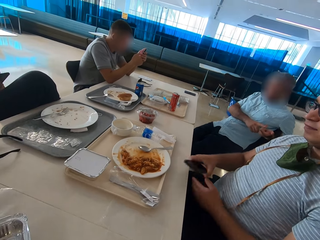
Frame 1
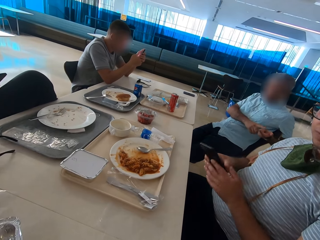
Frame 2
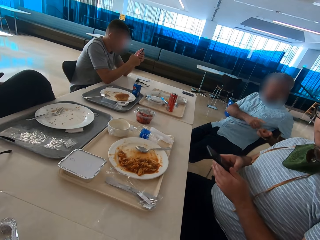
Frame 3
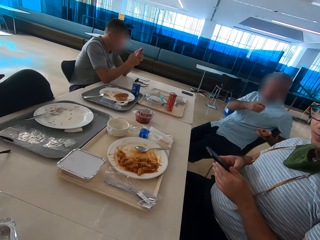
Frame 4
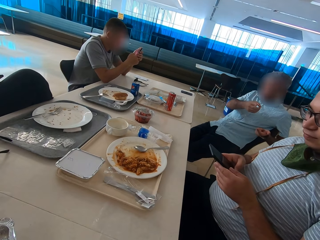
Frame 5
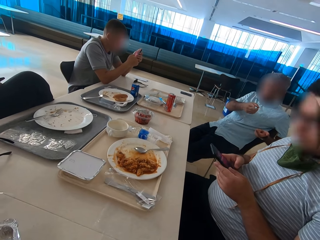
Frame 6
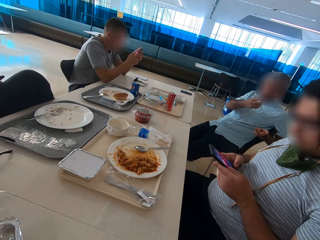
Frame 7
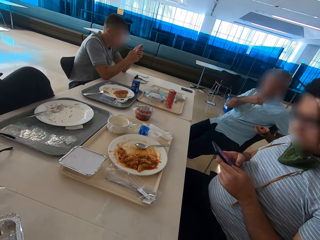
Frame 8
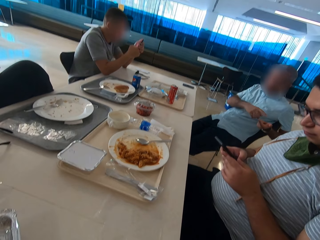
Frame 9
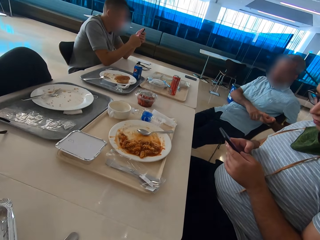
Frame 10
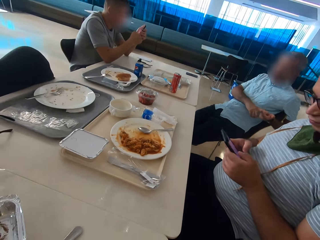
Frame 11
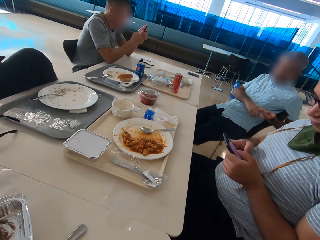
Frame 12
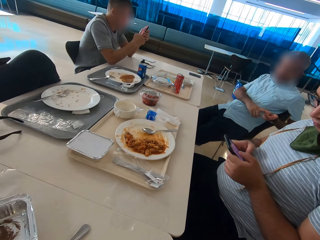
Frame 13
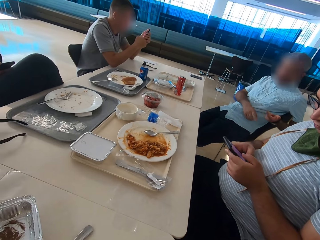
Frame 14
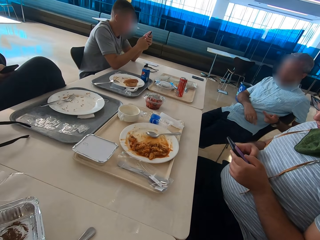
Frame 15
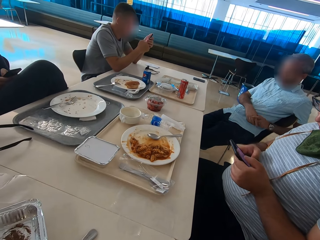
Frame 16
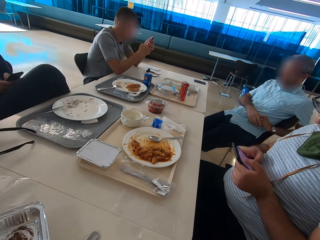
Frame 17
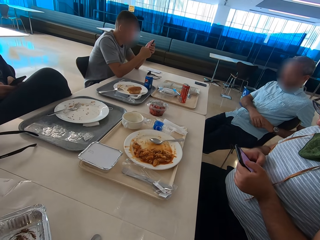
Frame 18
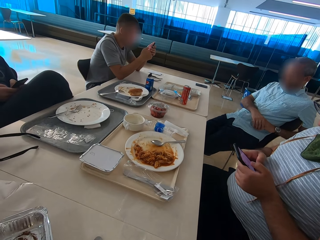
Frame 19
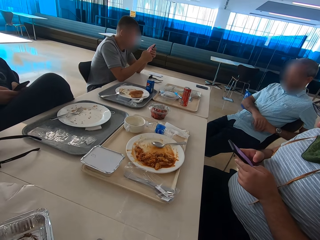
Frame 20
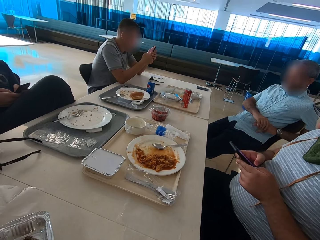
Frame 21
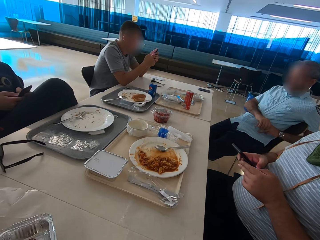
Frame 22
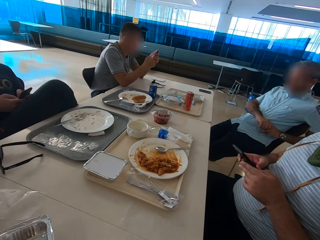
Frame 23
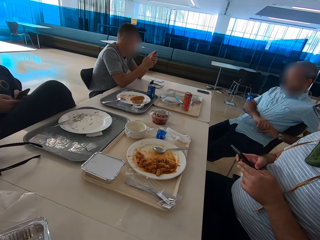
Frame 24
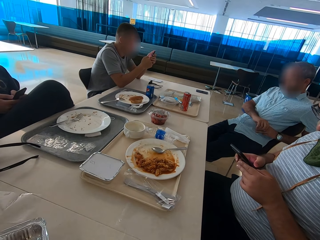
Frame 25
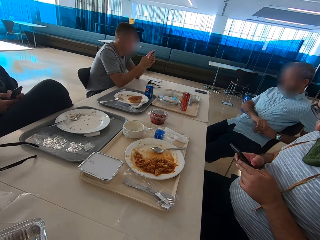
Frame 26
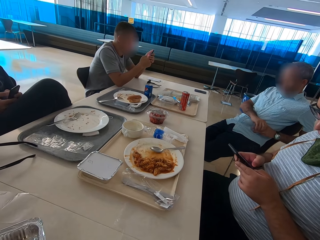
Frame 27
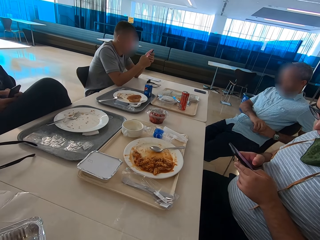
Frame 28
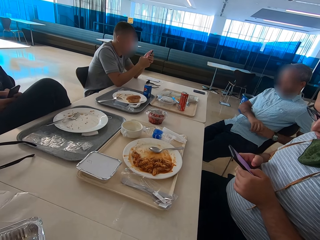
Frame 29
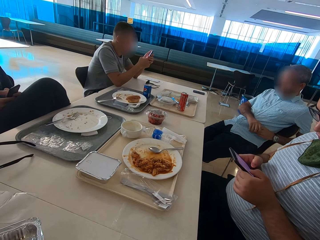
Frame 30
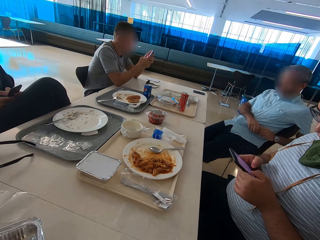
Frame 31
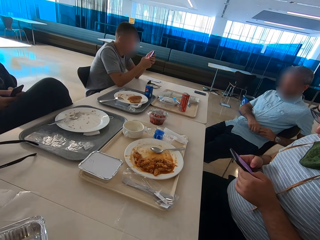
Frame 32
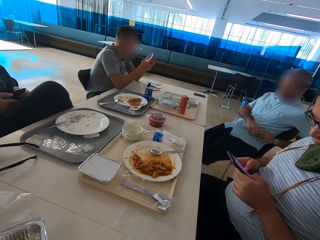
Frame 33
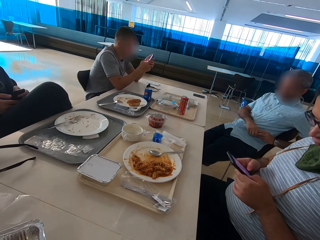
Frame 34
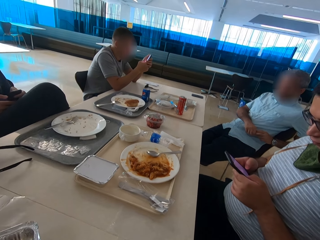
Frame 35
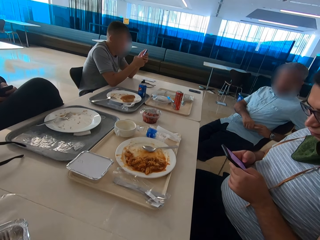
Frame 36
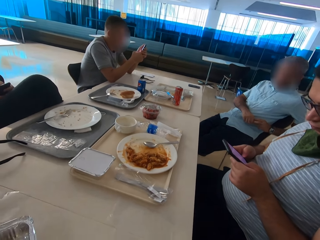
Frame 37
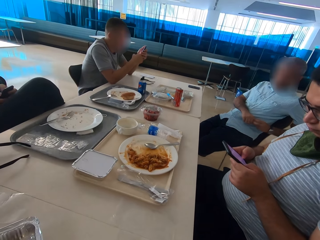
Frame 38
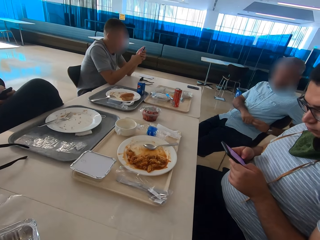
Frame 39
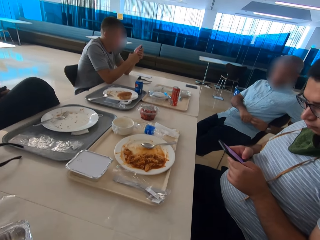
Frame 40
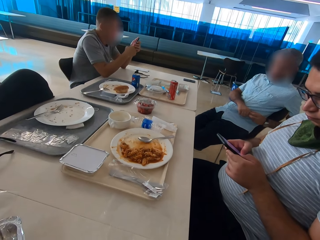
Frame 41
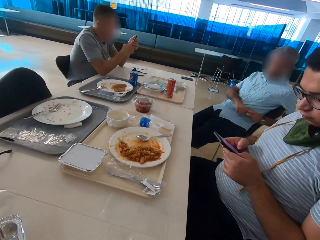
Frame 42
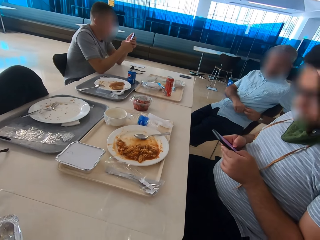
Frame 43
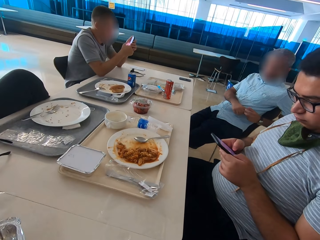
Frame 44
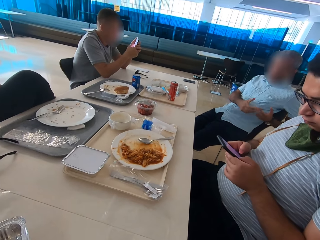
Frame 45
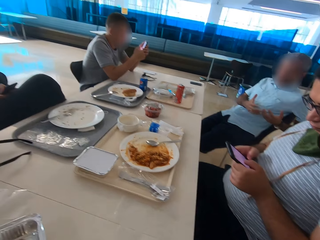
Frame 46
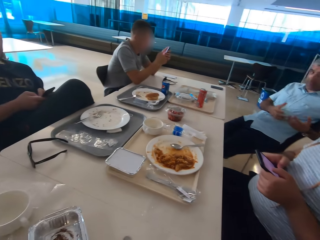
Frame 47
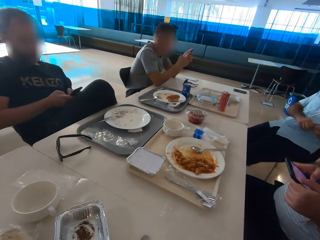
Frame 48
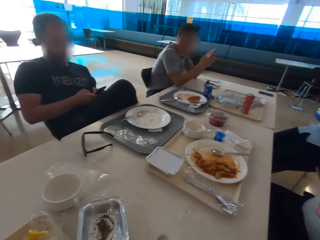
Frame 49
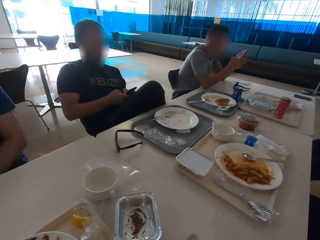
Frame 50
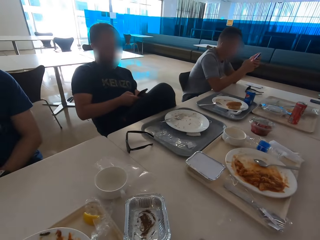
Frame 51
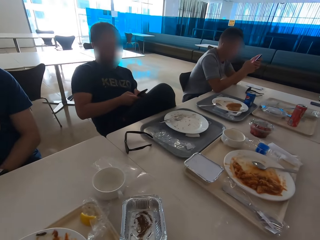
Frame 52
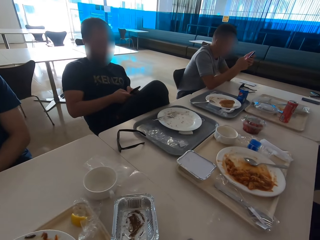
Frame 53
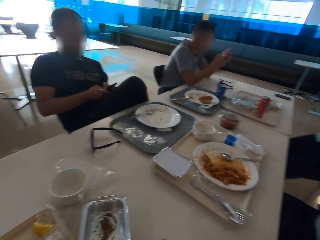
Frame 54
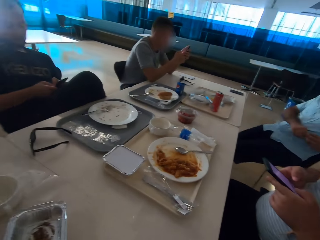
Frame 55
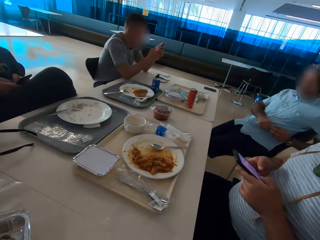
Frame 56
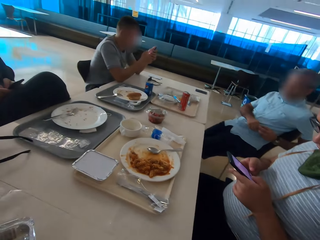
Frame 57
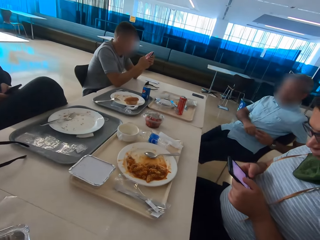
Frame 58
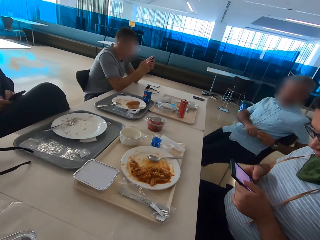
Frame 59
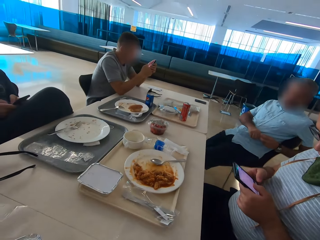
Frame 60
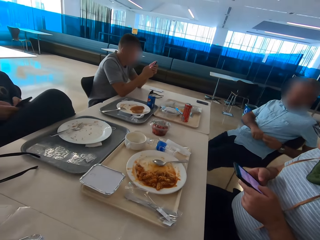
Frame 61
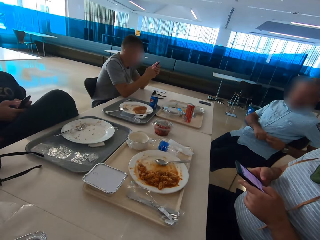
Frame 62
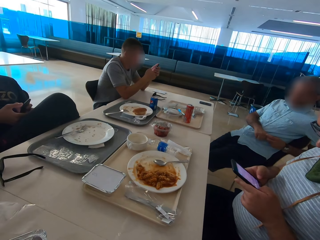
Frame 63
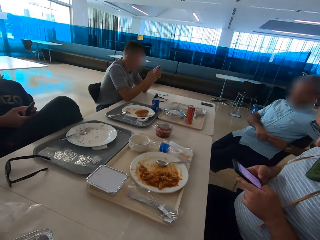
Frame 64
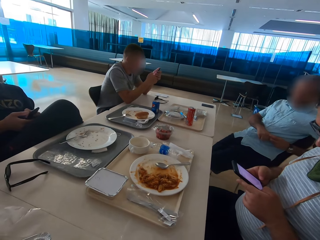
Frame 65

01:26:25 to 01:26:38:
A man takes his phone from the table and swipes on his phone's screen. Another man joins hands. The other man uses gestures. A third man sits close to a fourth man. The first man operates the mobile phone. The second man sits close to the first man.

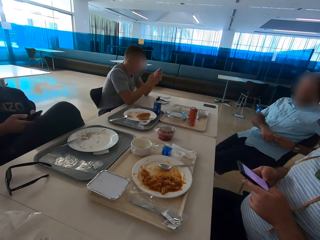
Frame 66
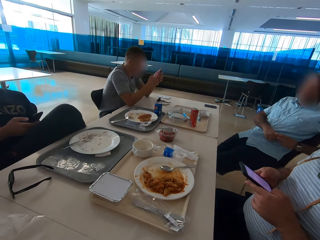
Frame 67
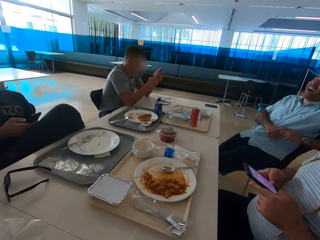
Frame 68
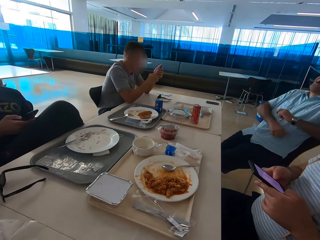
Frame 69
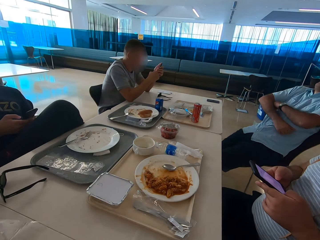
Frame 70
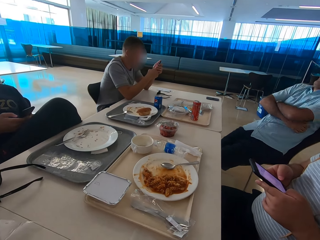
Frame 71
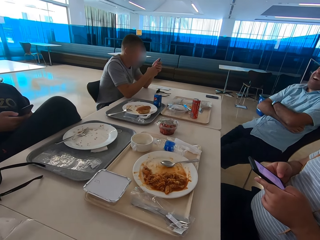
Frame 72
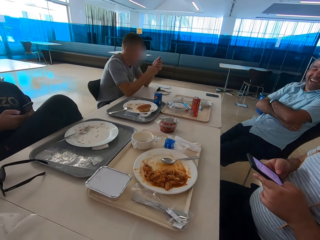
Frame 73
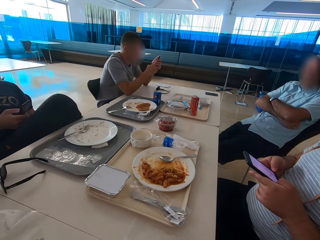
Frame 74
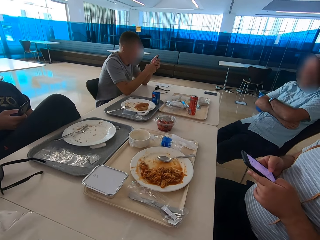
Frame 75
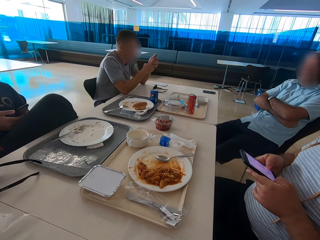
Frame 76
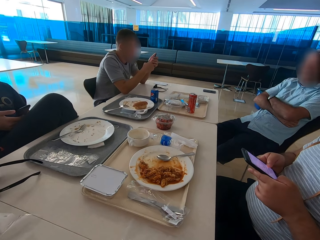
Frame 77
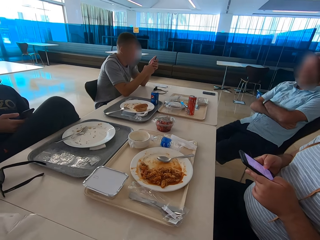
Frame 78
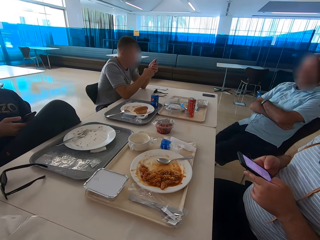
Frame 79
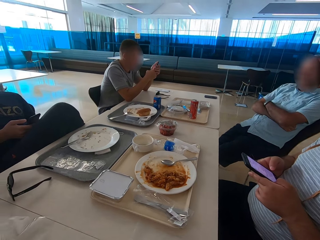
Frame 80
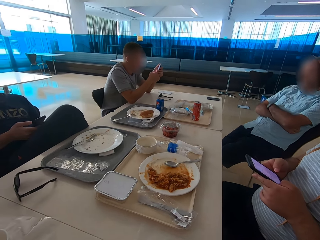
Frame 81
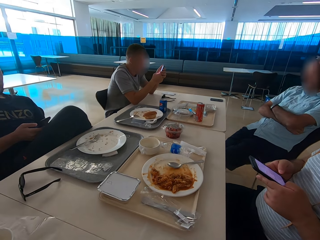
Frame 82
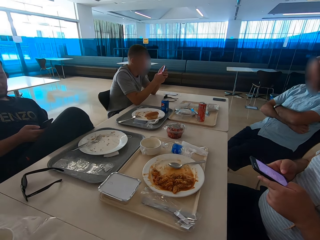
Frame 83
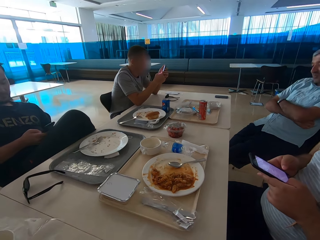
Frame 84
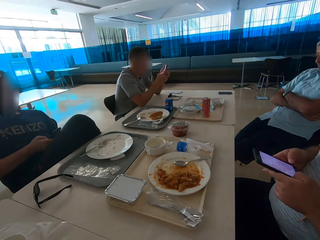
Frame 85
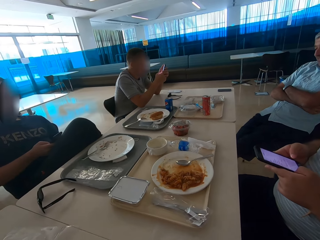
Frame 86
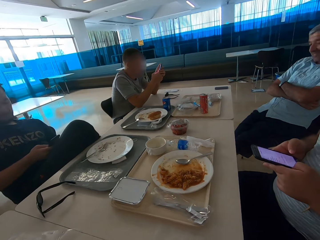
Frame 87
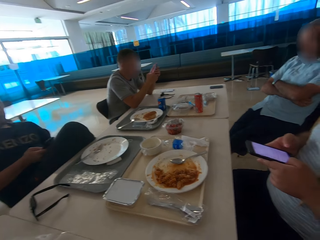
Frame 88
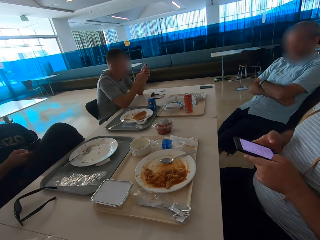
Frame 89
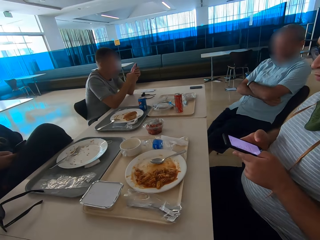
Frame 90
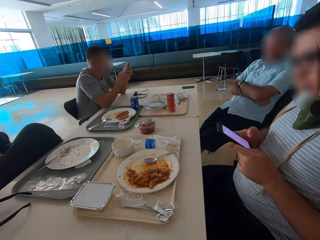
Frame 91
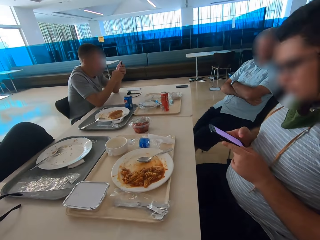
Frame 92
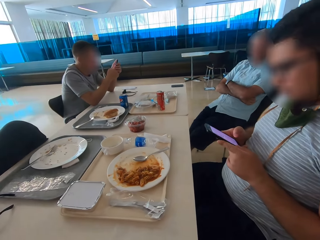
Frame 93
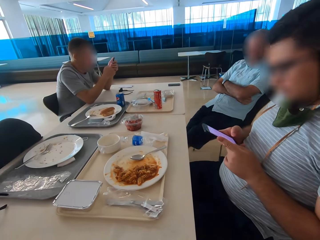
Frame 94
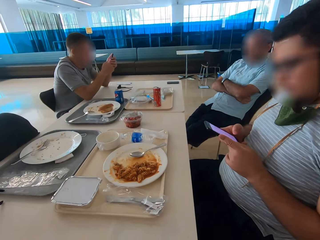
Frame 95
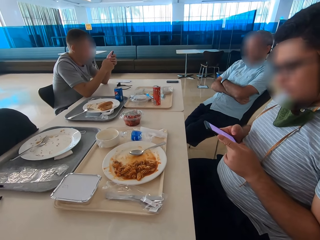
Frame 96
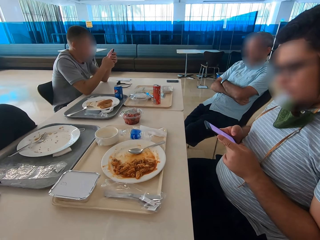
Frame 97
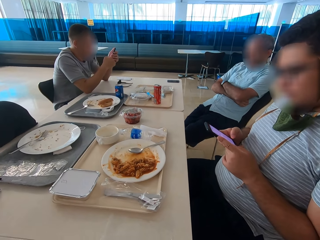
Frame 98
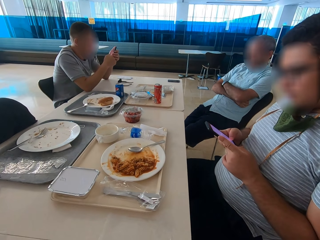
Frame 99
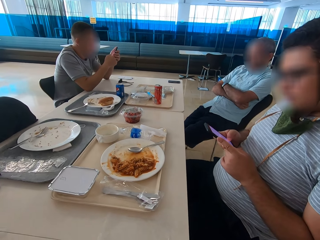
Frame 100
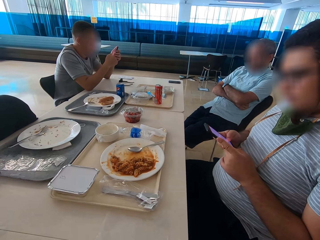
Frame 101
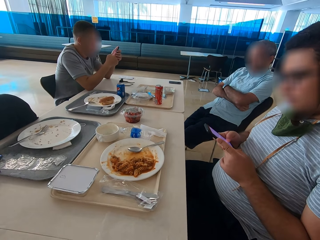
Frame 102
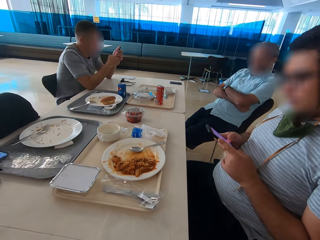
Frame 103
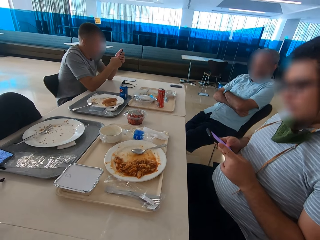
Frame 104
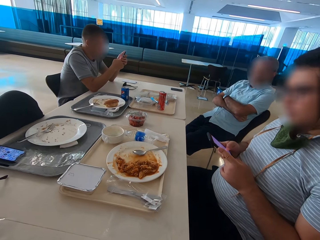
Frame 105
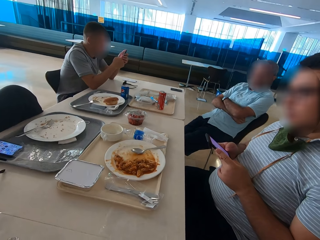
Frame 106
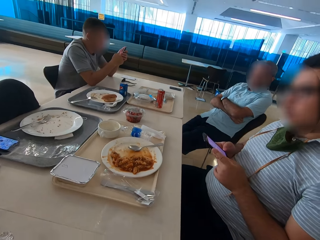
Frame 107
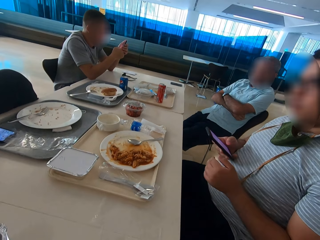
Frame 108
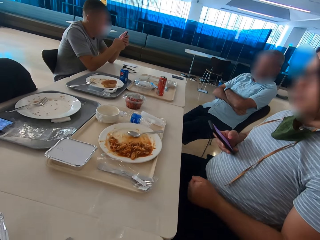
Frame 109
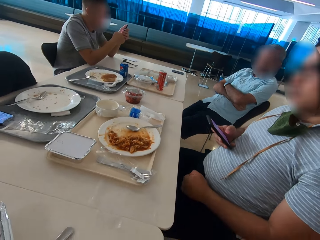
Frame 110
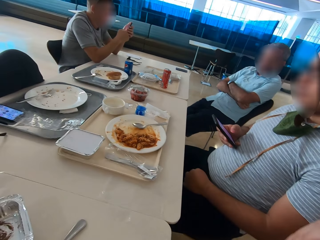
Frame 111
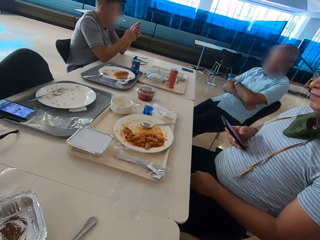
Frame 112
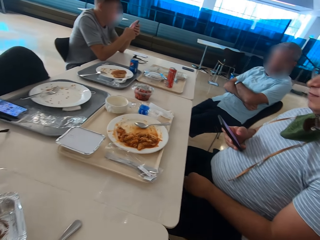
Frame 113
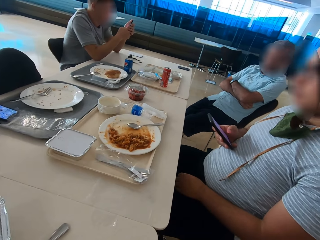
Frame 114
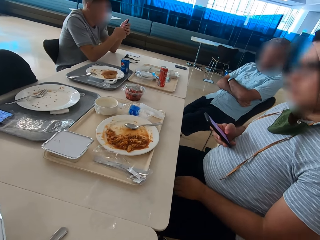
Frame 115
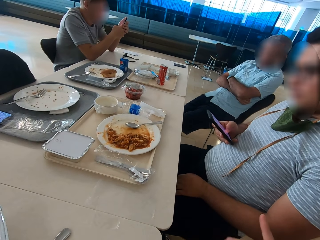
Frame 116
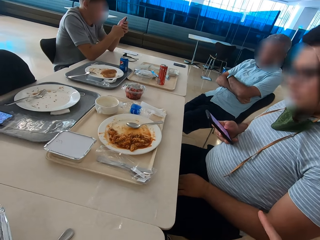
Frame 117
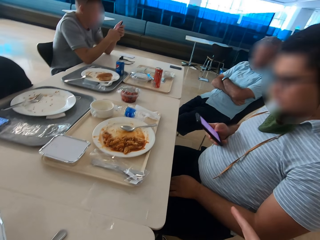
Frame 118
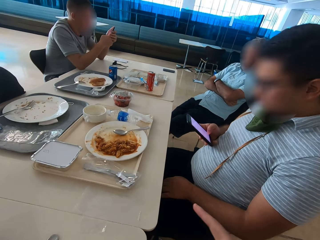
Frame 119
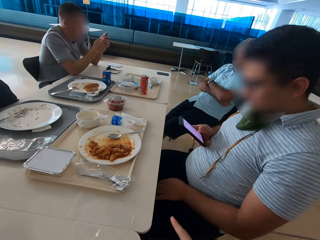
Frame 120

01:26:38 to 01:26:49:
A man crosses hands, laughs and moves legs. Another man operates a mobile phone. A third man puts a phone on the tray. The second man places hand on his lap. The camera wearer moves hand. They look around. They point.
